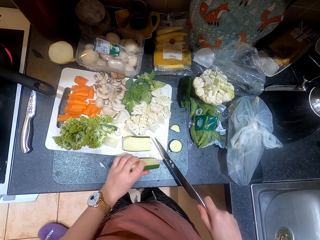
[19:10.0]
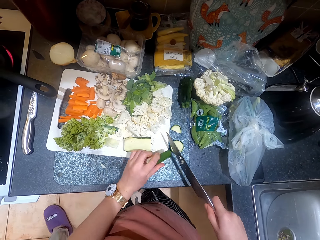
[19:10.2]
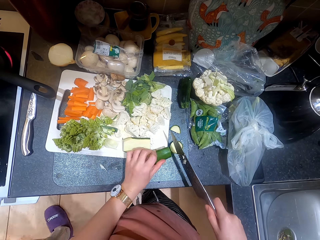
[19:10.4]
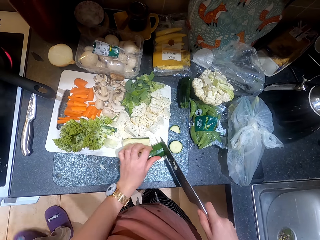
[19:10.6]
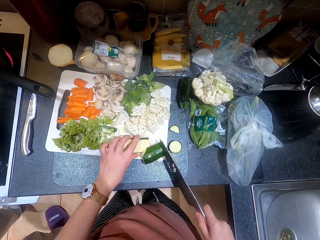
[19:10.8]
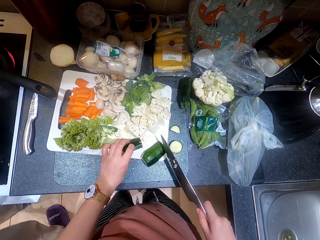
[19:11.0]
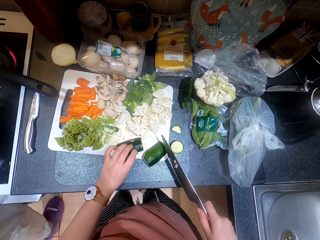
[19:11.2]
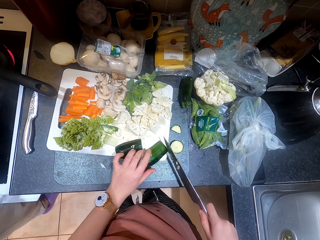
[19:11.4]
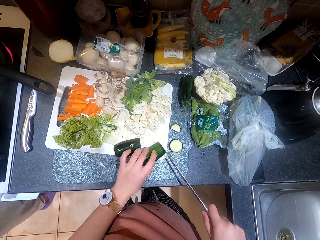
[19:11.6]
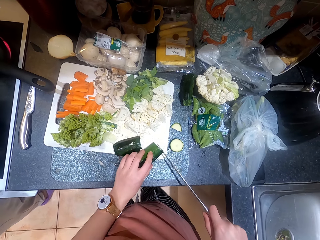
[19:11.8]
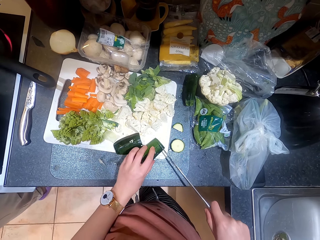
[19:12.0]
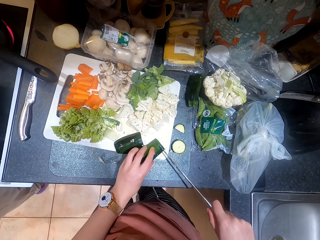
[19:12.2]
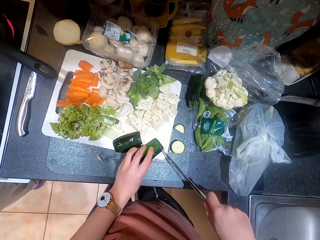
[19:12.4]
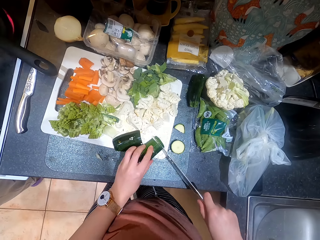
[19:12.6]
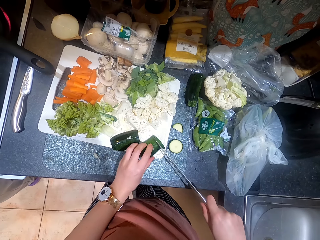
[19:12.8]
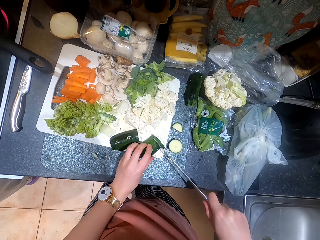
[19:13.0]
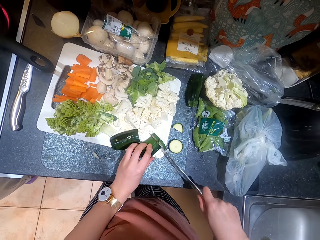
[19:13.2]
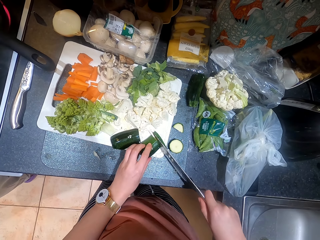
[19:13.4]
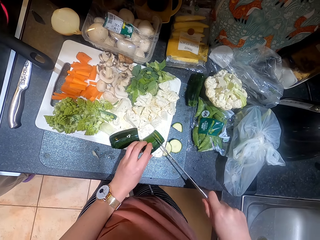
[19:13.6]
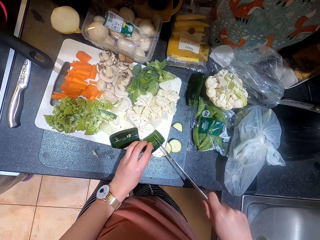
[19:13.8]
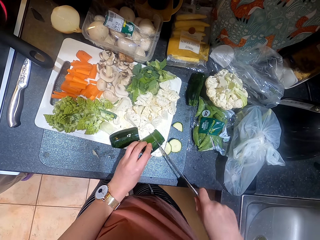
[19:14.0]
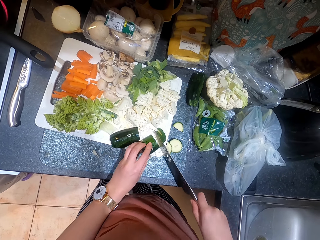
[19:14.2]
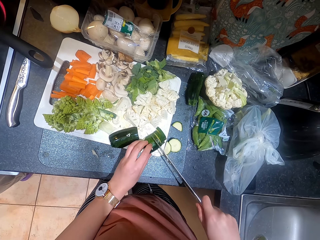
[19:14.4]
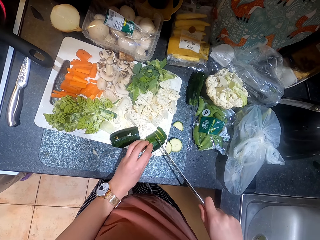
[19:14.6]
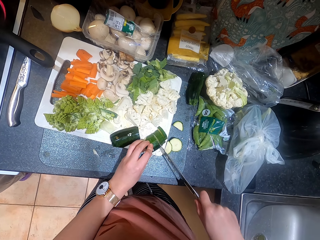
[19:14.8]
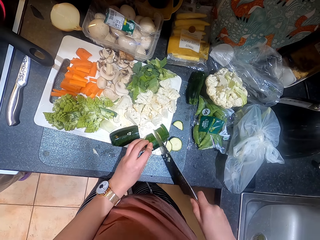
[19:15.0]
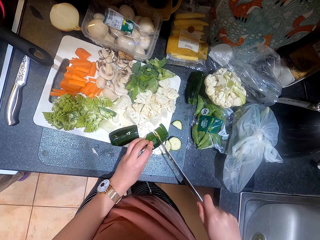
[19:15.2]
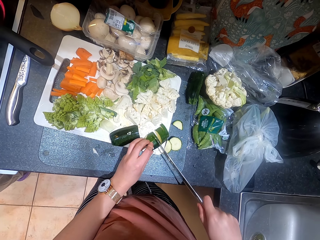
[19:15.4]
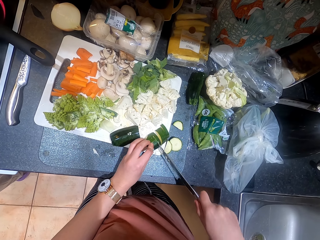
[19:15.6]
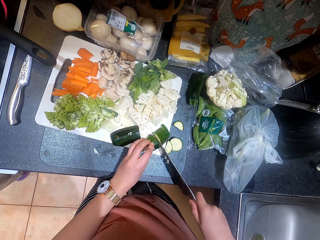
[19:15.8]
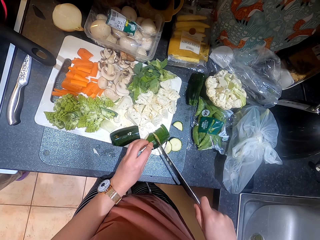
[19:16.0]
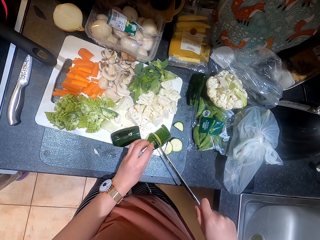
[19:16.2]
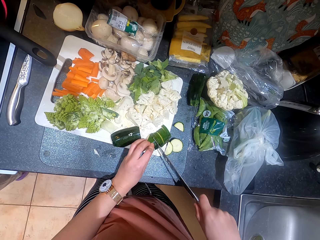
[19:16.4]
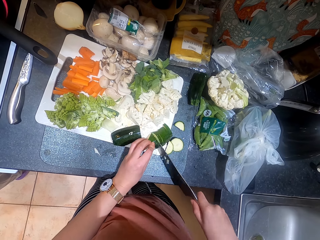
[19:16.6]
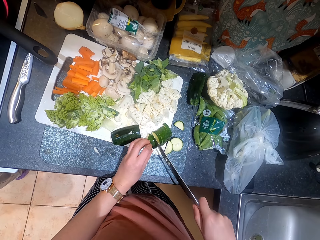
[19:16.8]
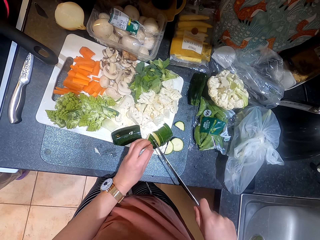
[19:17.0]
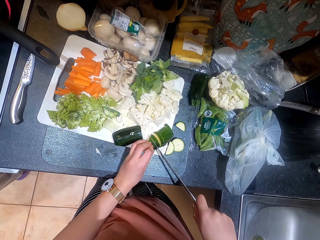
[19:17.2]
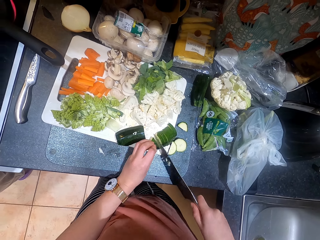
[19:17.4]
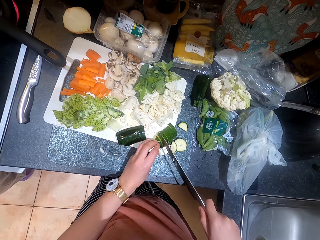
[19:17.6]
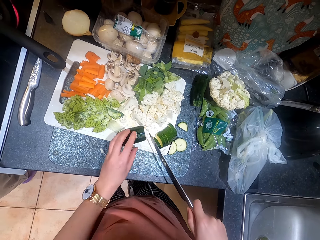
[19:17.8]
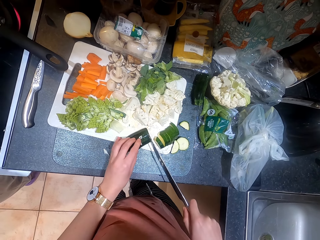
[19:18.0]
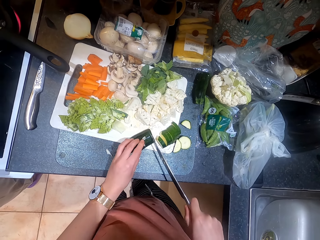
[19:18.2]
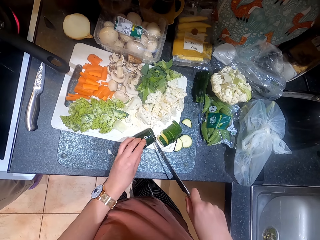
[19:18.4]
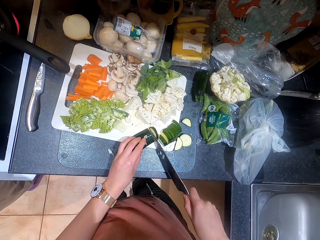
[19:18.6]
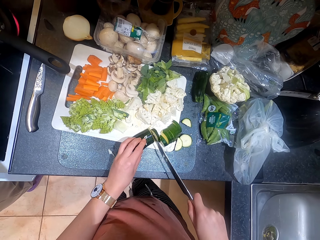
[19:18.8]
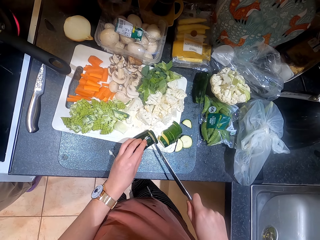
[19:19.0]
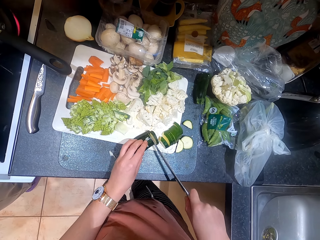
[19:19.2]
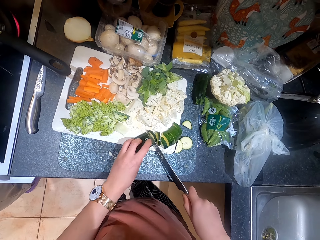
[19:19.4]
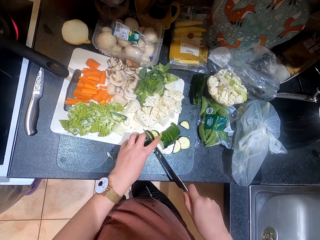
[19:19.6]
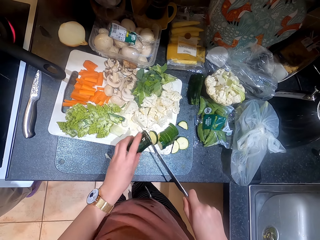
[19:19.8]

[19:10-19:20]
A lady walks around a kitchen. The camera wearer chops the cucumber. The lady runs water through a tap. The camera wearer chops the cucumber. They cut the cucumber with a knife. They chop the cucumber. They chop the cucumber again. The lady runs water through the tap. The camera wearer chops the cucumber.

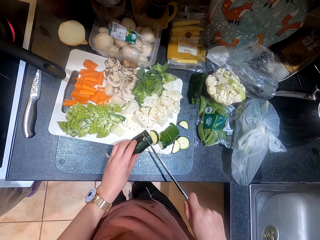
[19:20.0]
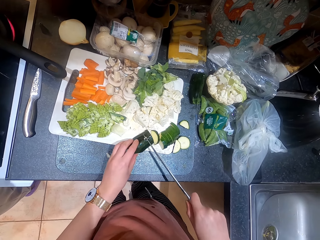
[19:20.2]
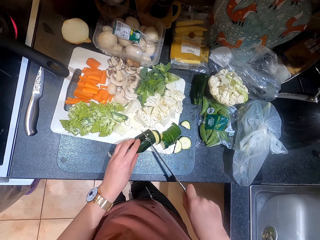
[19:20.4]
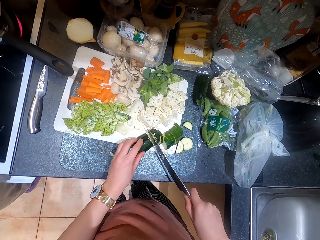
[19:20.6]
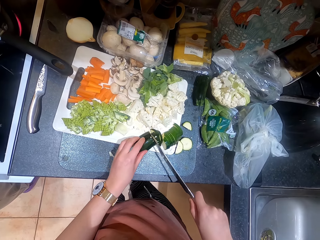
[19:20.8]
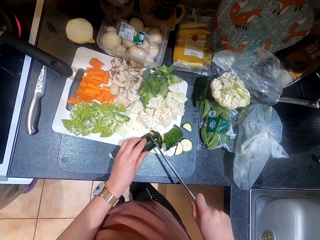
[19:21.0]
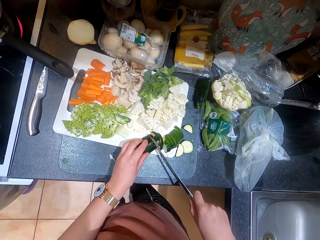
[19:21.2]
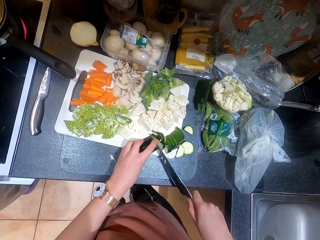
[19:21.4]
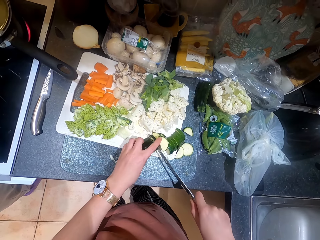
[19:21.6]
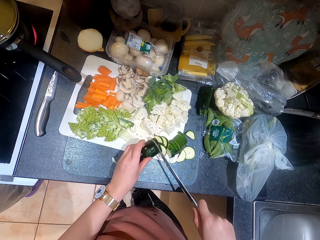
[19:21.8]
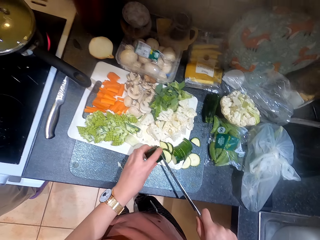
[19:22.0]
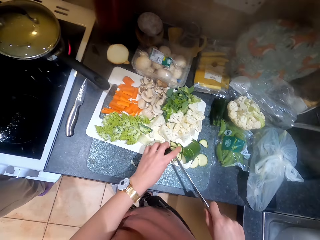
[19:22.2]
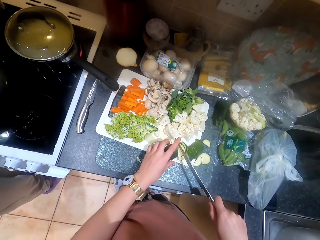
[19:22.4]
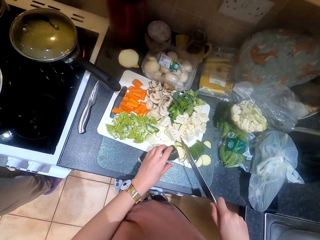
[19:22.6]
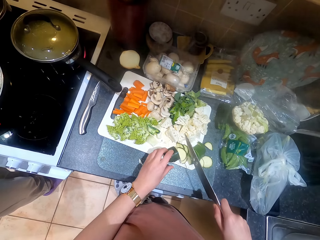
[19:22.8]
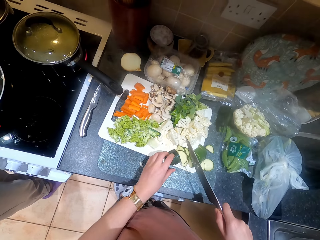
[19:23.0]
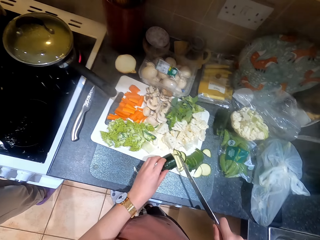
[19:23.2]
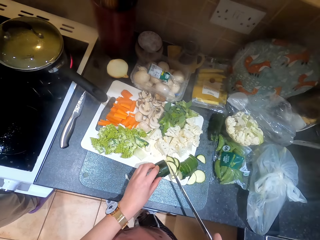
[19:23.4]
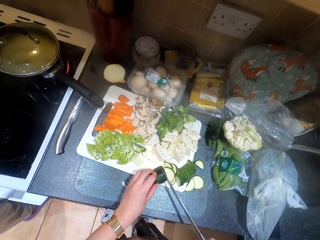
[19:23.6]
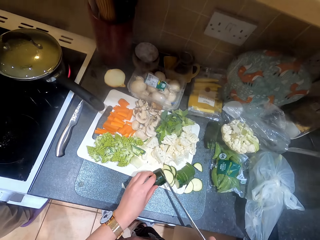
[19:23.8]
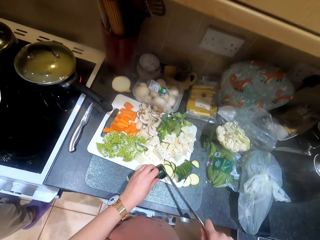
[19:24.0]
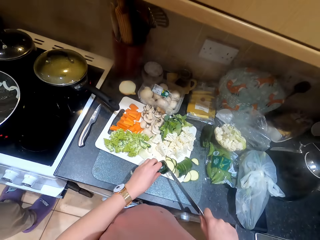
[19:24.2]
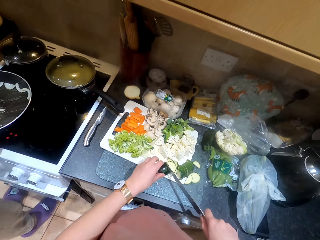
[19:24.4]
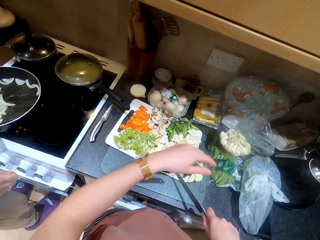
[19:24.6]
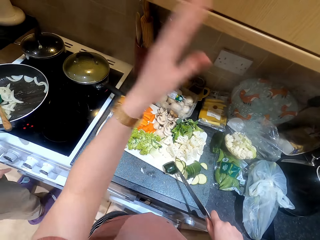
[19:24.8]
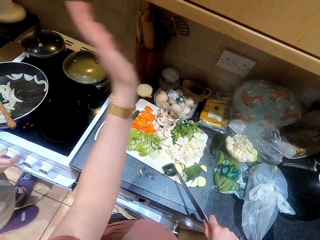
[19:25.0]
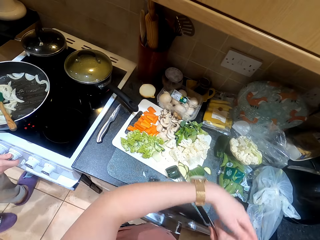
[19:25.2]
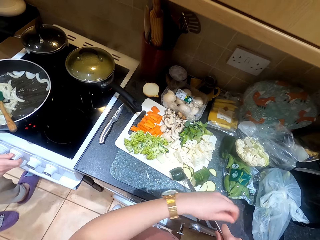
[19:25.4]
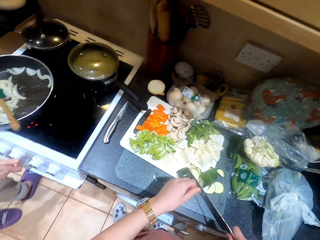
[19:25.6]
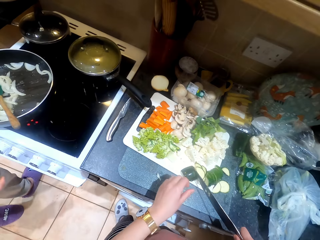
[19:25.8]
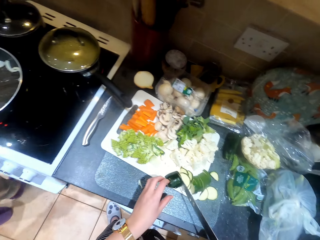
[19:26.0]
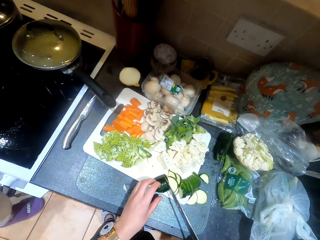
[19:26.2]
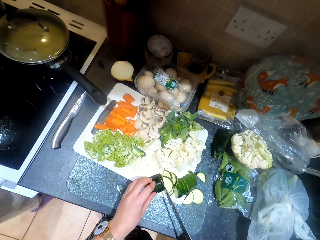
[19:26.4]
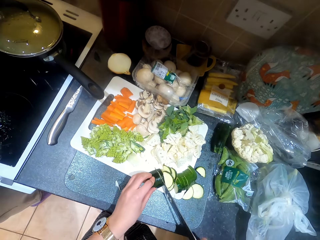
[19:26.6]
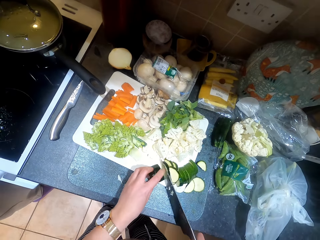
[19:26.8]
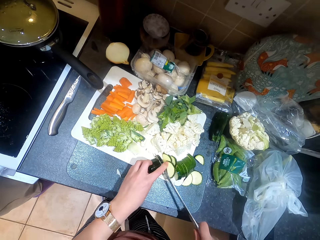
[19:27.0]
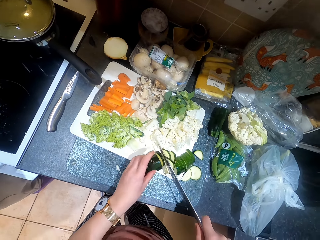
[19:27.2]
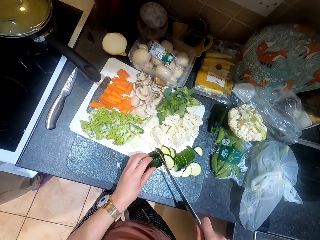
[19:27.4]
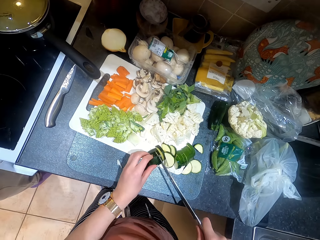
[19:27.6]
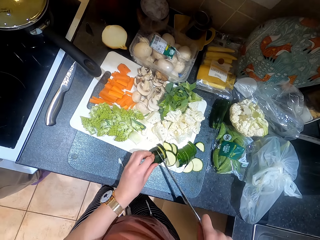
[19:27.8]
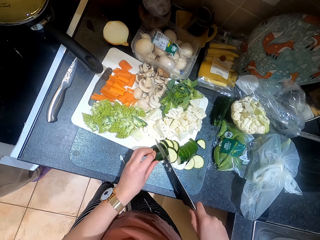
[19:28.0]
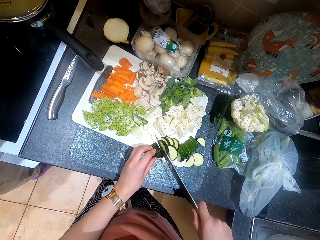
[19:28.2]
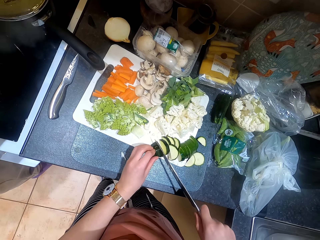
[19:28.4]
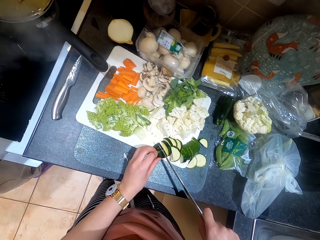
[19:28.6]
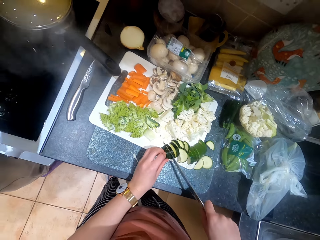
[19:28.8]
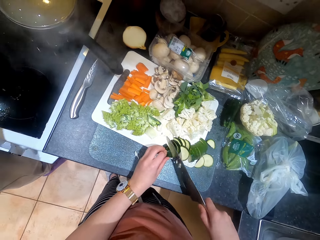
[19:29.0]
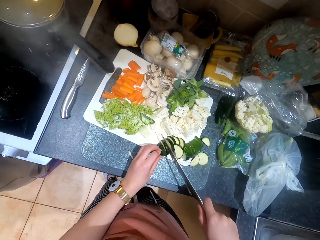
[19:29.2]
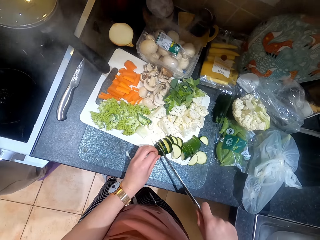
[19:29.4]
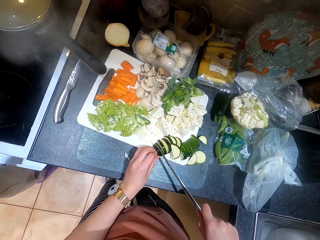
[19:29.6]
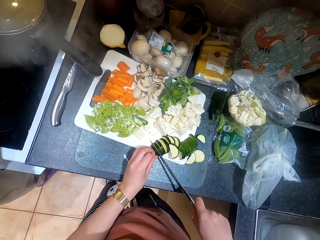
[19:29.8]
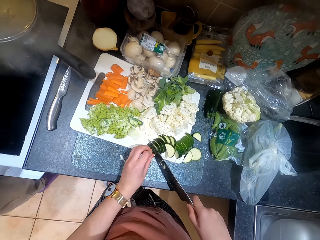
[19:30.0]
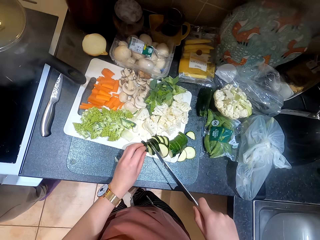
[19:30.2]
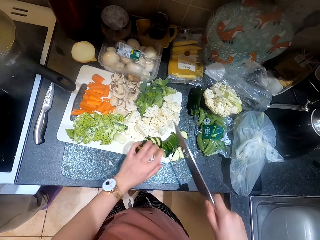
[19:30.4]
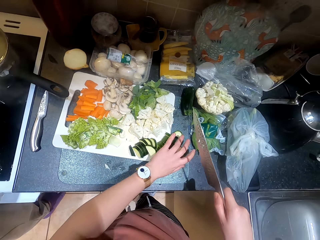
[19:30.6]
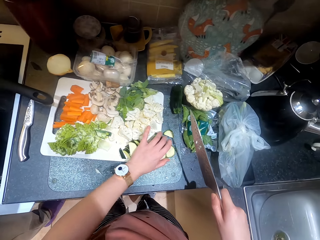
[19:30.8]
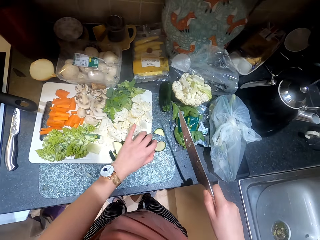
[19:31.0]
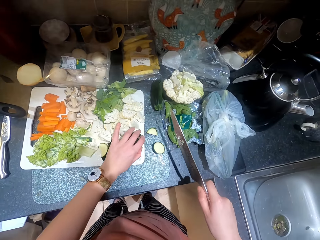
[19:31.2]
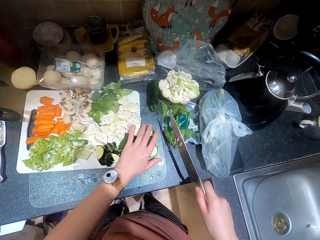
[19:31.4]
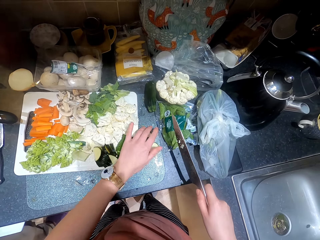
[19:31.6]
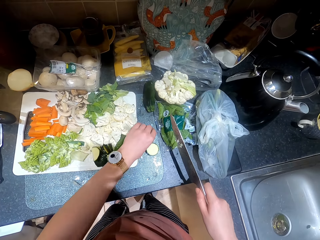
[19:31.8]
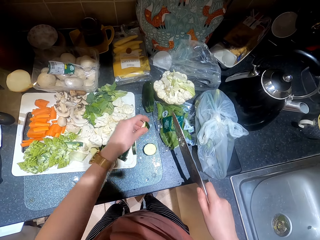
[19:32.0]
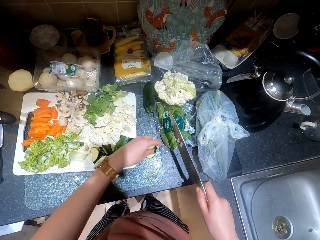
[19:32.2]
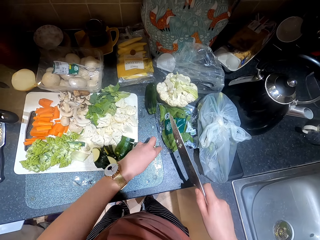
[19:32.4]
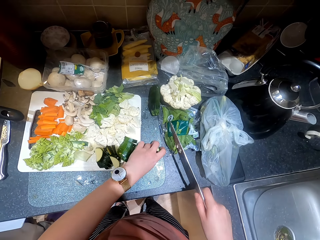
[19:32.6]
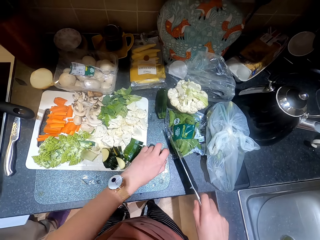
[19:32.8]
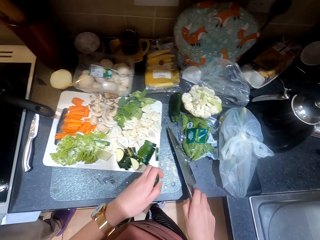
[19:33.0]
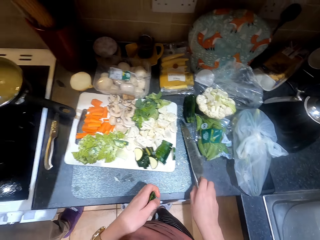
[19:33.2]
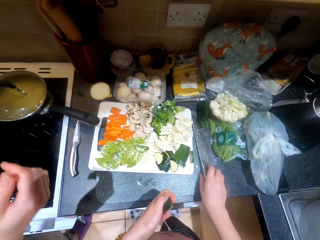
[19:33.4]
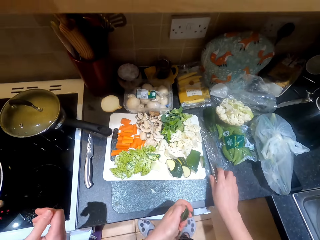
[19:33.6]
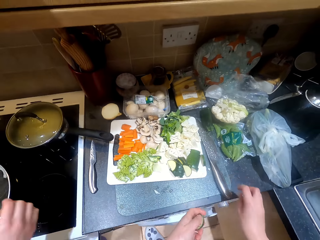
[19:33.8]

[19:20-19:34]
The camera wearer cuts the cucumber with a knife. They chop the cucumber. They chop the cucumber again. They lift up their hand. They move their right hand. They cut the cucumber with the knife. They chop the cucumber repeatedly. They assemble pieces of the cucumber on a chopping board. They move the cucumber.
